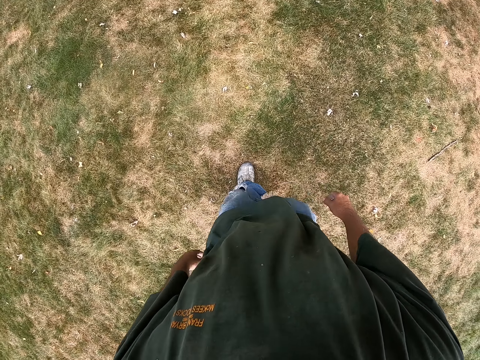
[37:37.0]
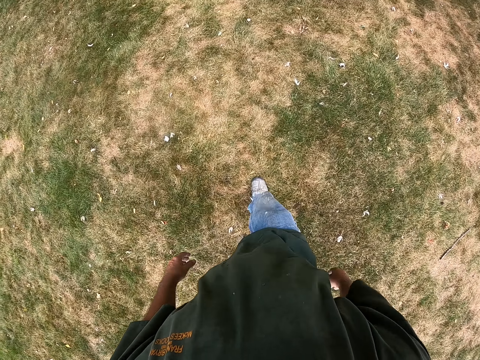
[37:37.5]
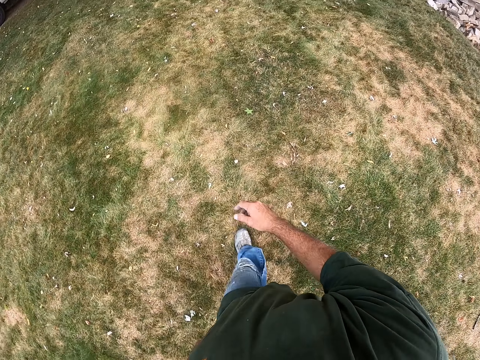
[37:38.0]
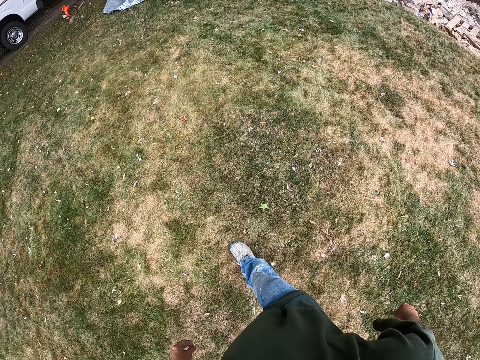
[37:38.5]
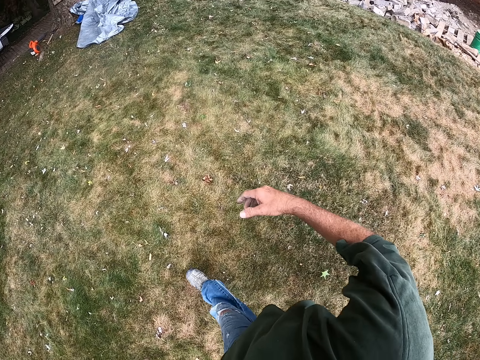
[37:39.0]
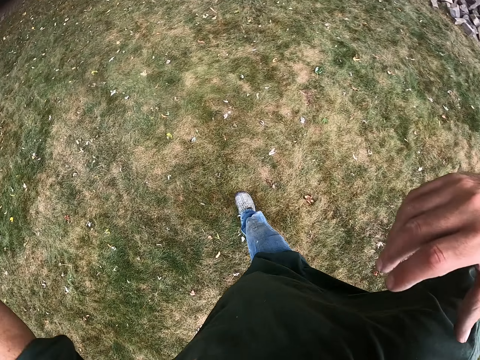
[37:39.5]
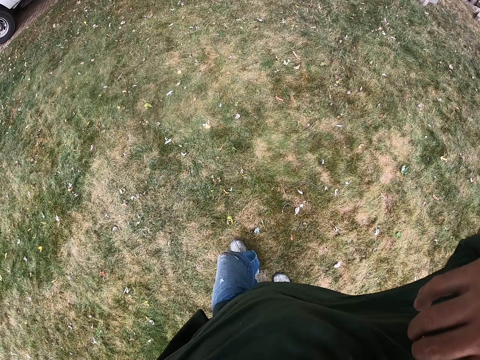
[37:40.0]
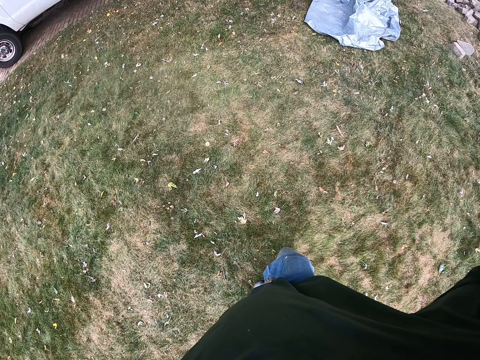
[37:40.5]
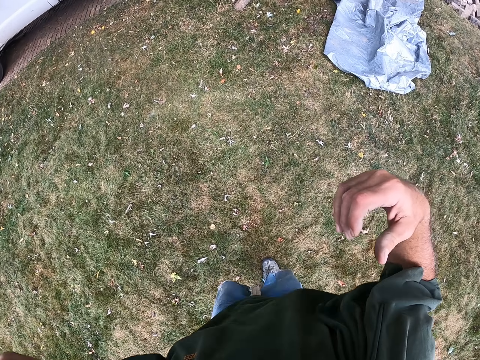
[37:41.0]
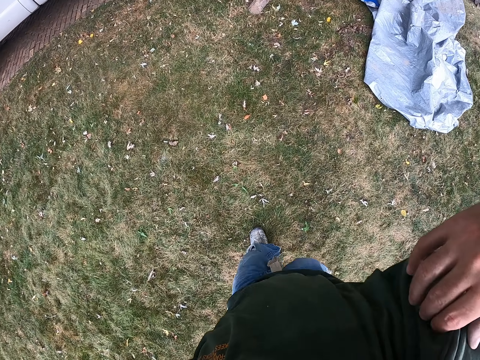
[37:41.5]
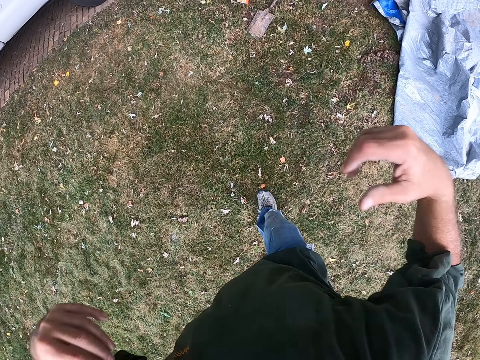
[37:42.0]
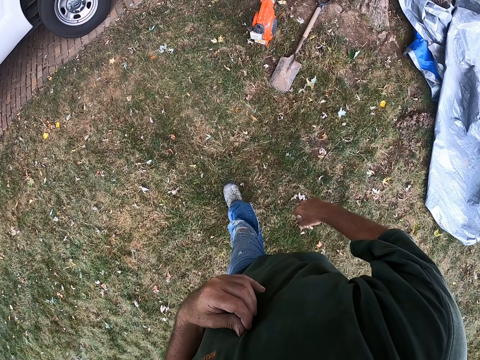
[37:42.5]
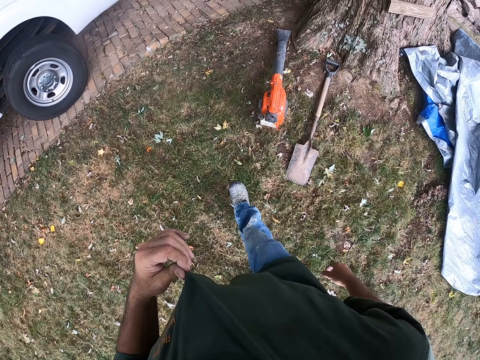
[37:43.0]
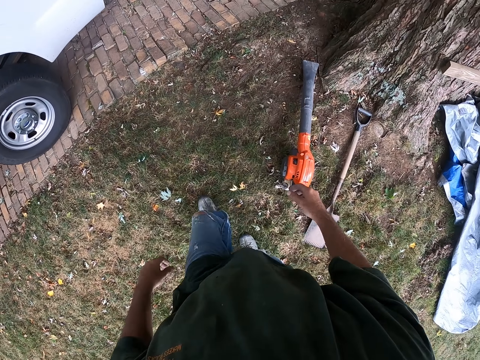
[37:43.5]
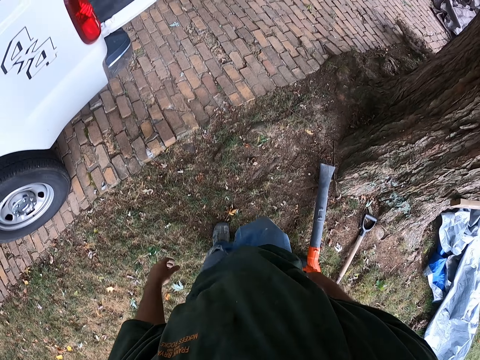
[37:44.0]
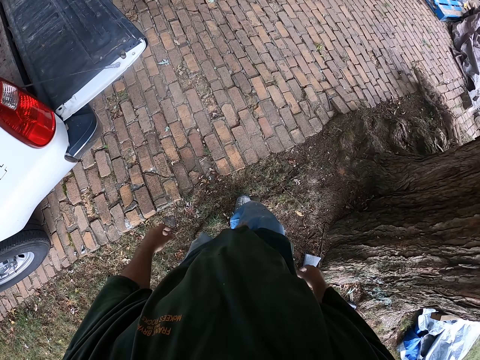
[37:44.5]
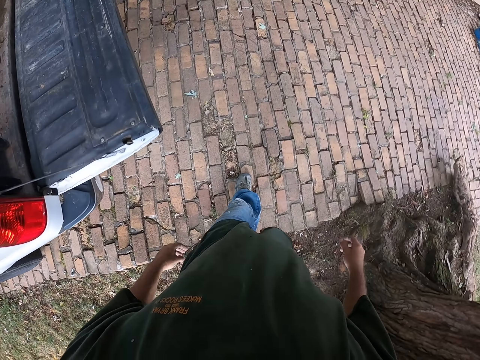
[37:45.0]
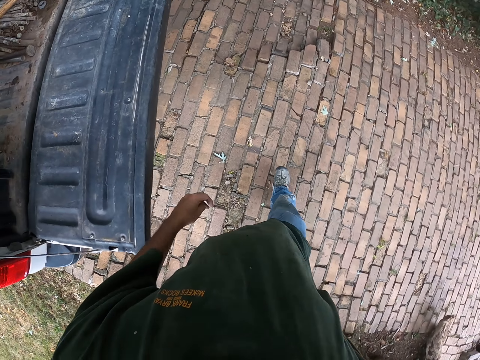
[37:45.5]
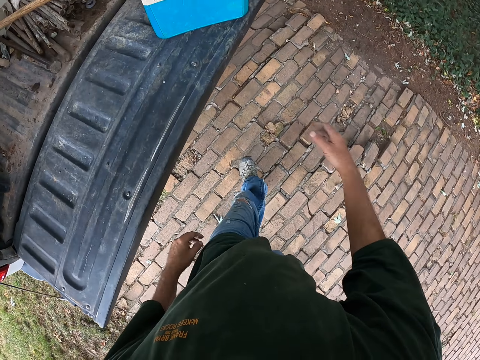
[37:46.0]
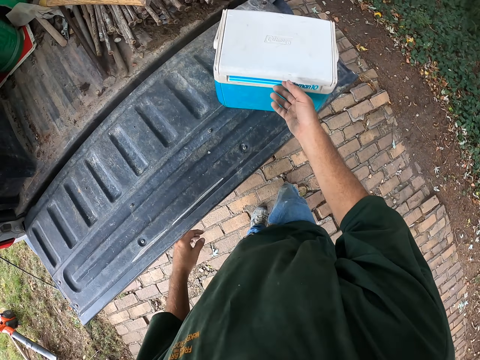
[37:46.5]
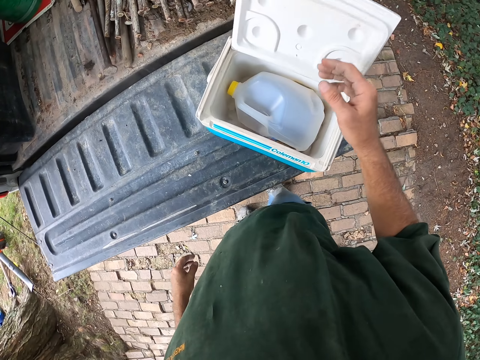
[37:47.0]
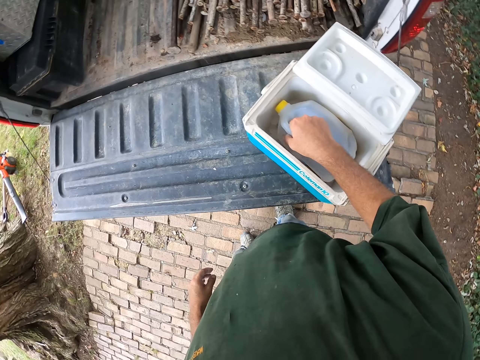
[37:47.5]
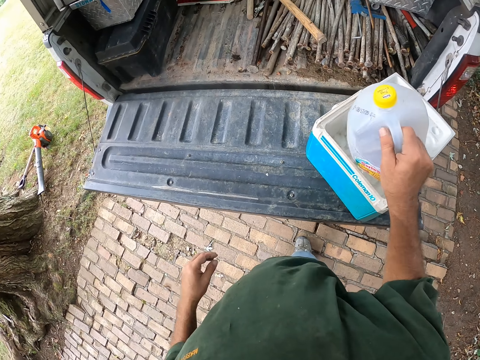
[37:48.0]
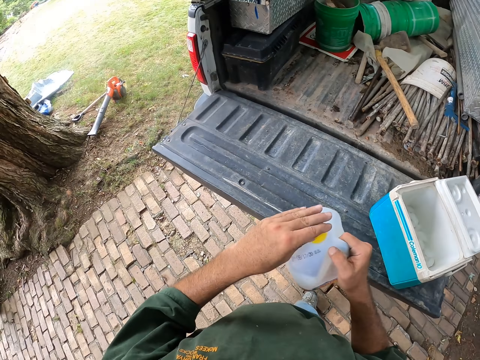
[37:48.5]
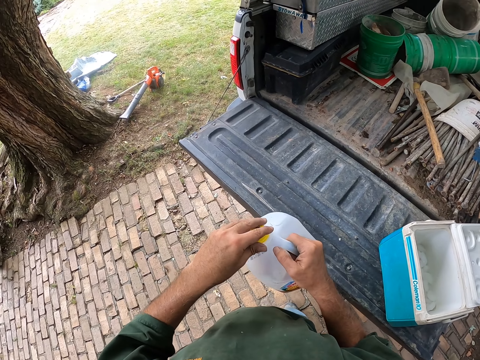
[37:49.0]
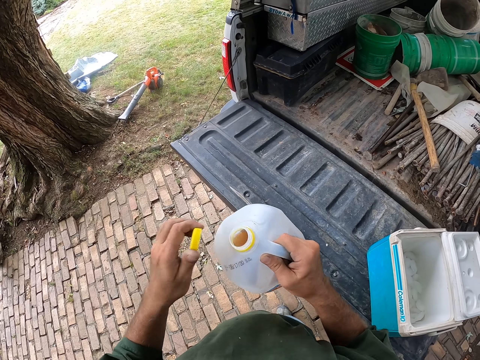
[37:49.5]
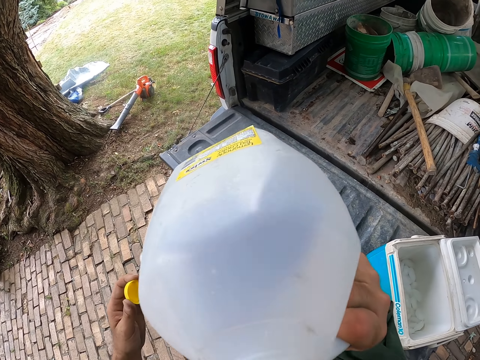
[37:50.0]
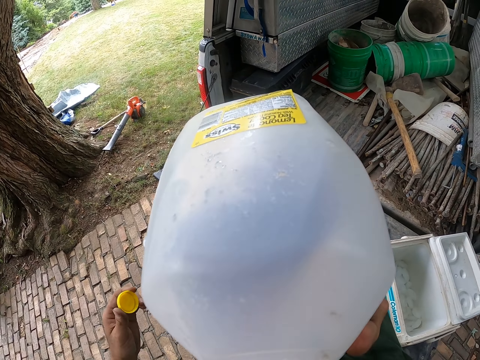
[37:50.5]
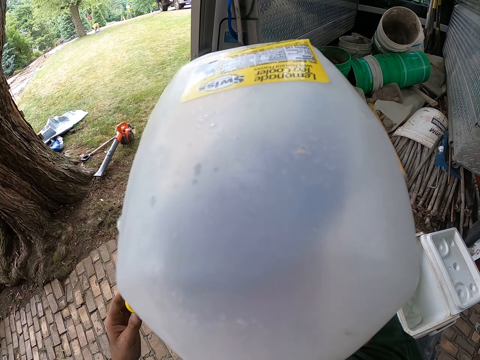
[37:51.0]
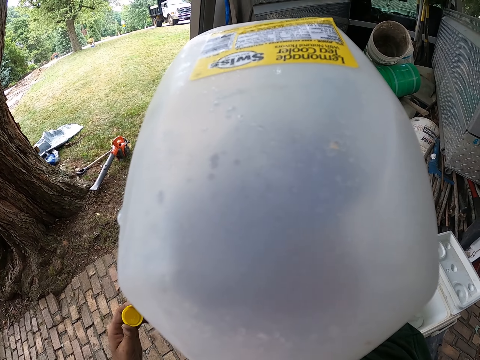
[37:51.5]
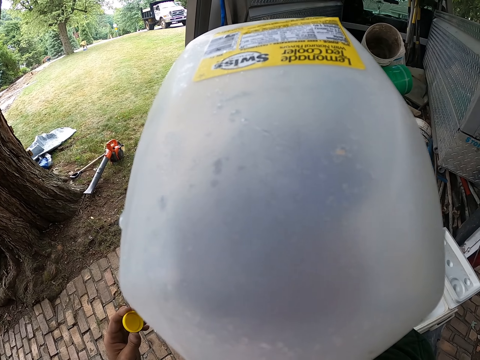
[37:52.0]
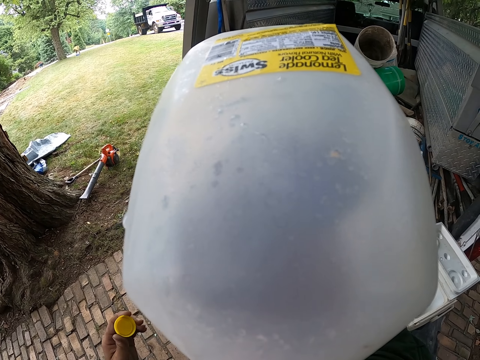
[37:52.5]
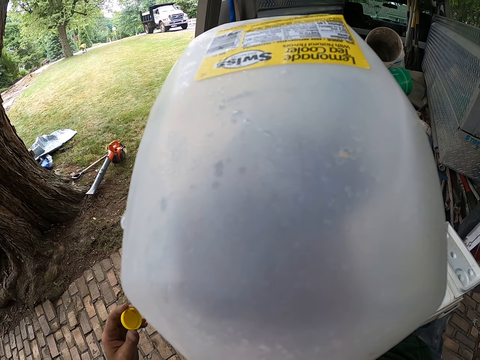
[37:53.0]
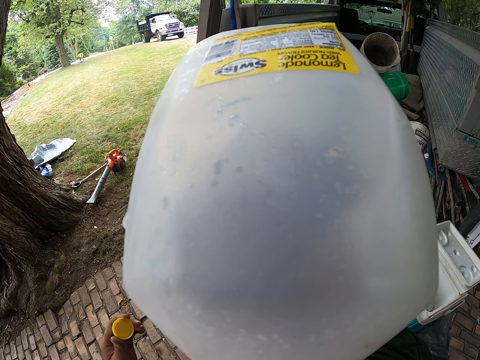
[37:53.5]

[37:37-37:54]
The camera wearer stretches on his way. He moves hands. He stretches his top on the way. He walks on the grass. He opens a container box on the car back door. He picks up a container bottle from the box. He opens the bottle lid. He drinks juice in the bottle.

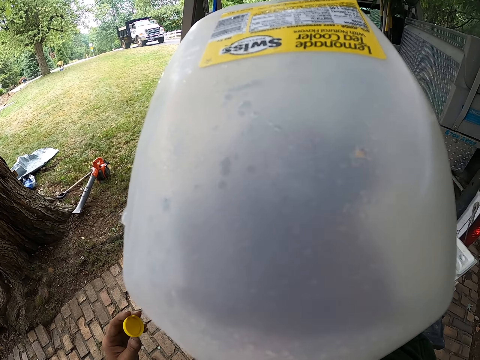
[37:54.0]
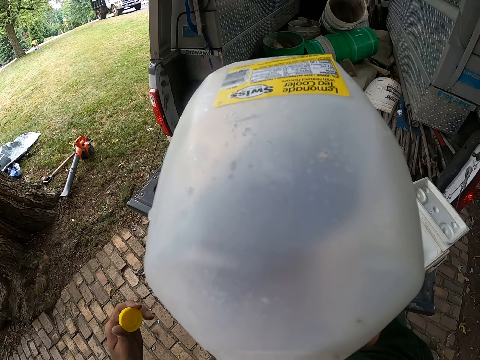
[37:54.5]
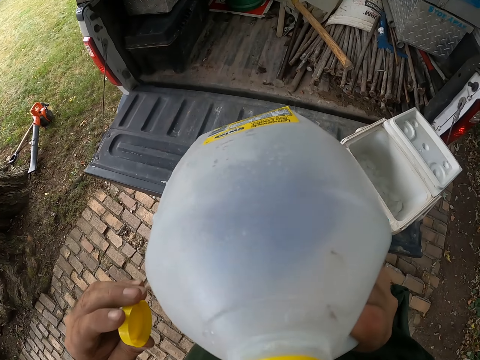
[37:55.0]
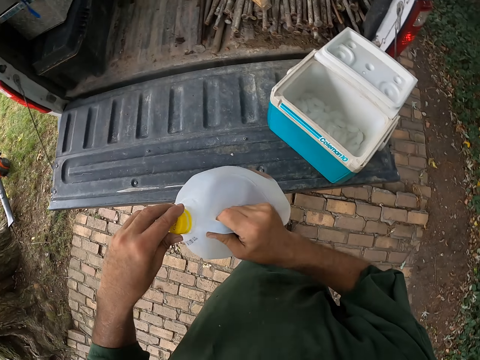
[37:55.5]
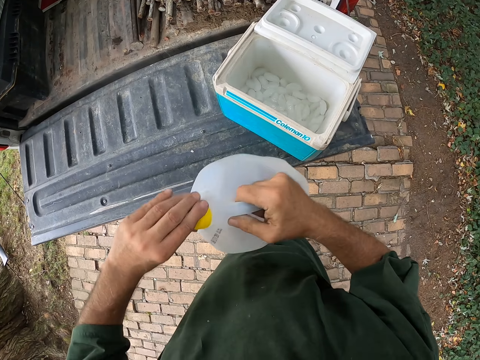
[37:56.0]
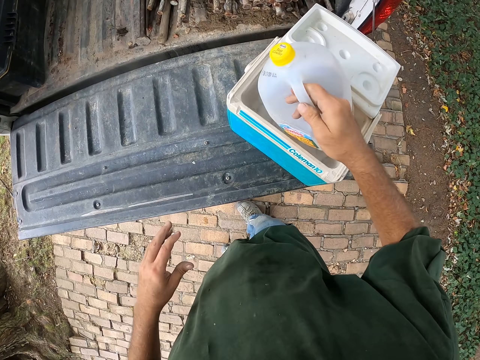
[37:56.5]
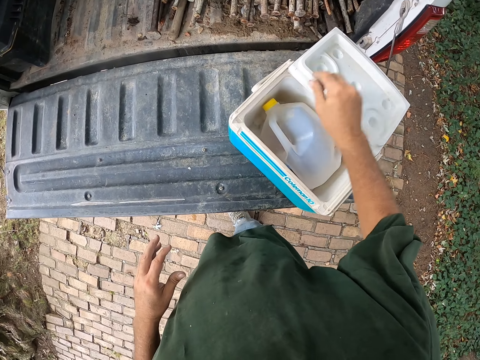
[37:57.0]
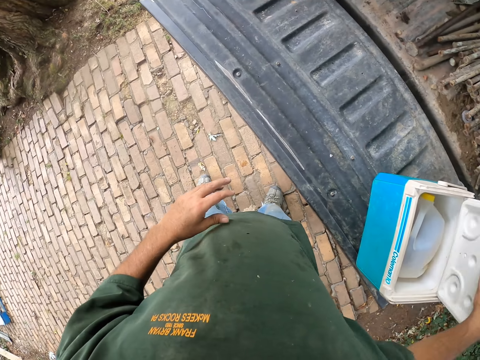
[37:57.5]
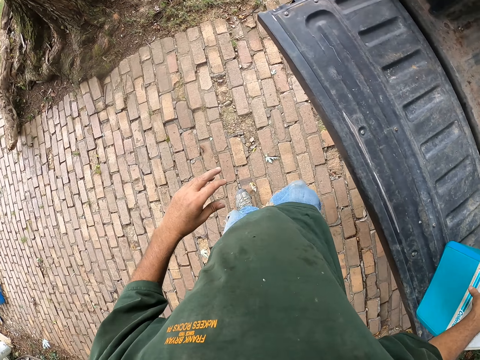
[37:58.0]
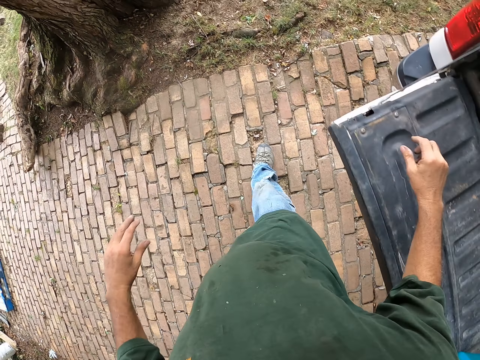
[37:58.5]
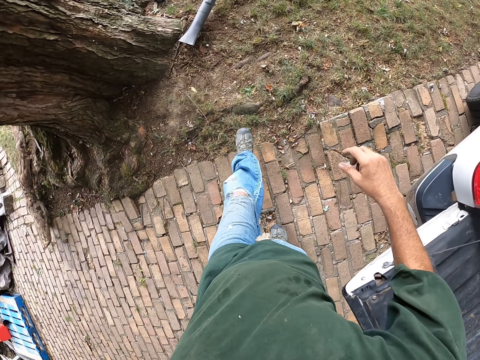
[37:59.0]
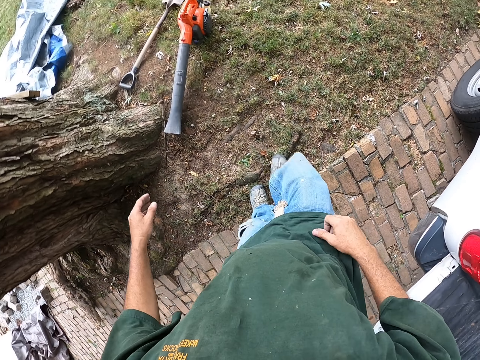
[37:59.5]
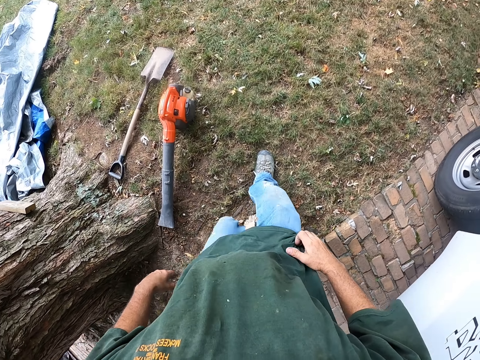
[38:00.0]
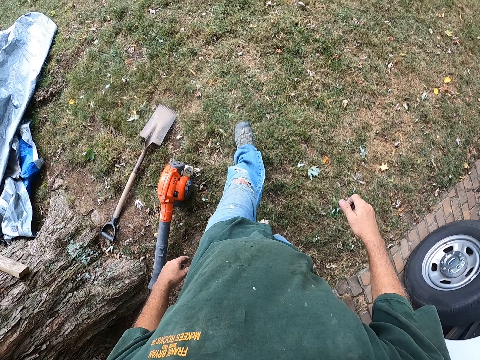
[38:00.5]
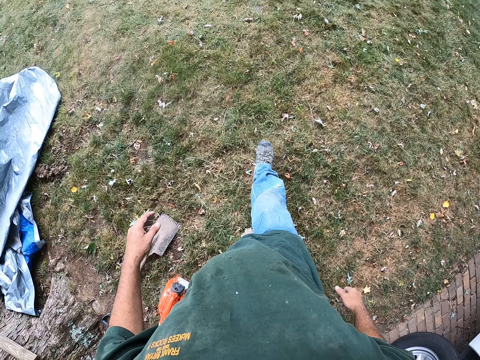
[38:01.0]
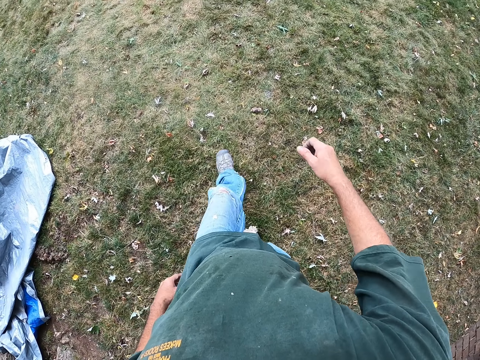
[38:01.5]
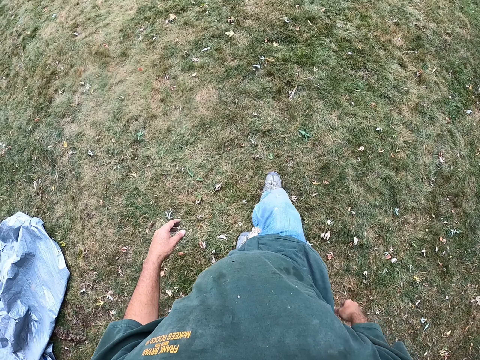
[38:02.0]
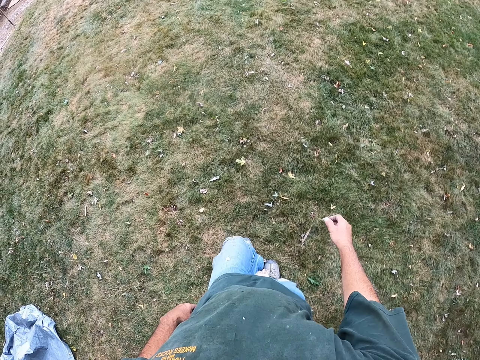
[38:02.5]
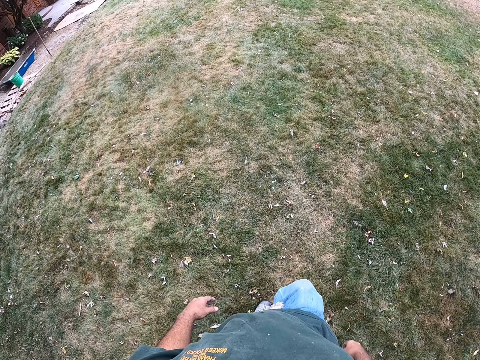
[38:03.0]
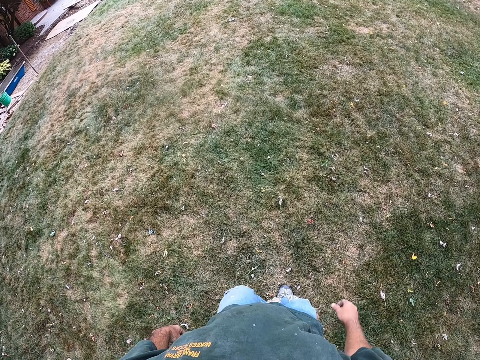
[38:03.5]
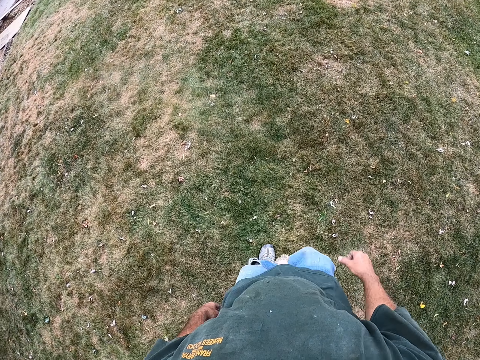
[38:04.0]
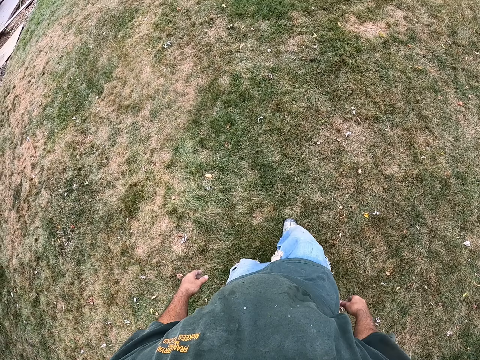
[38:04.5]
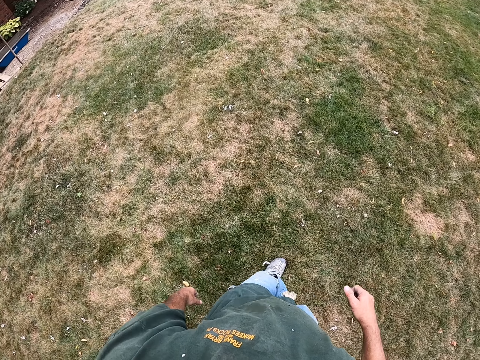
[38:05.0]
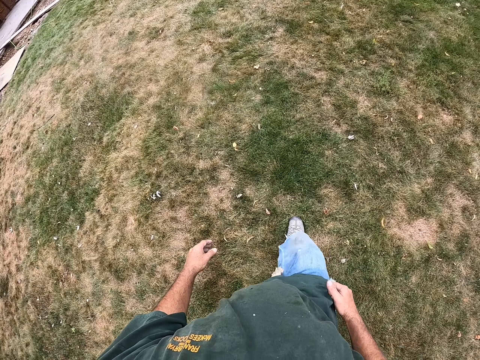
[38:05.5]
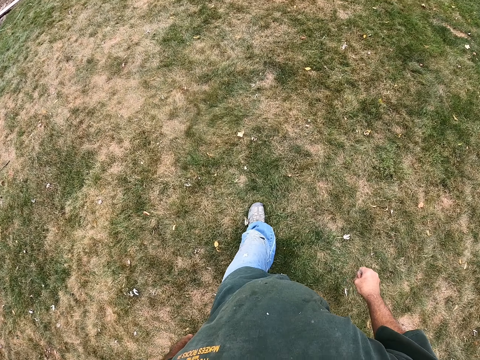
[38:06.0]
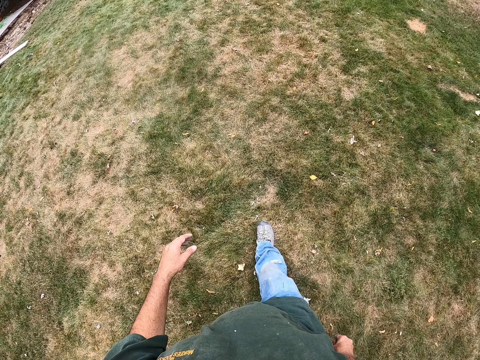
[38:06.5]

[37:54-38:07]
The camera wearer tightens the bottle lid on the bottle. They drop the bottle in the box. They close the box. They walk to the driveway. They walk on the grass.
